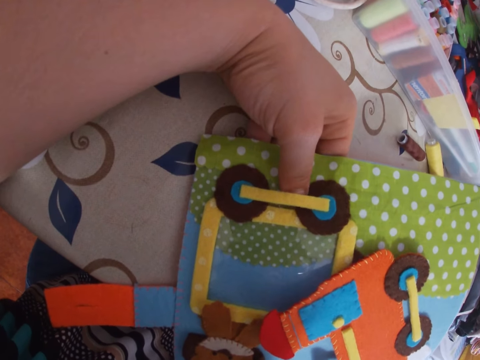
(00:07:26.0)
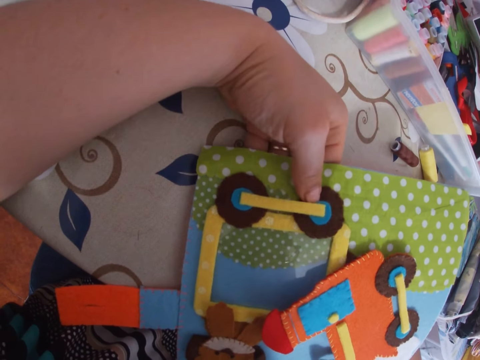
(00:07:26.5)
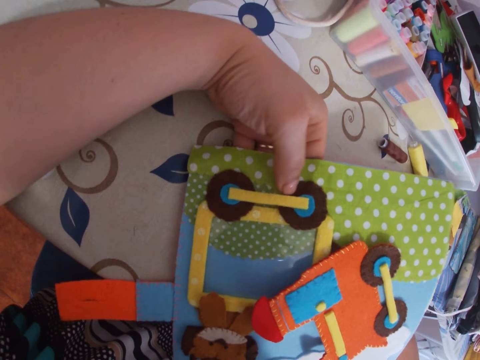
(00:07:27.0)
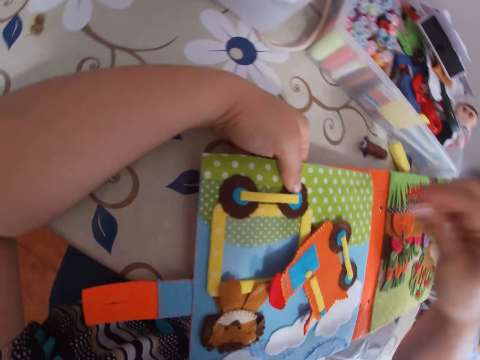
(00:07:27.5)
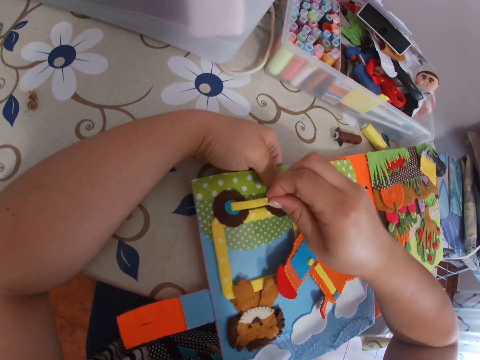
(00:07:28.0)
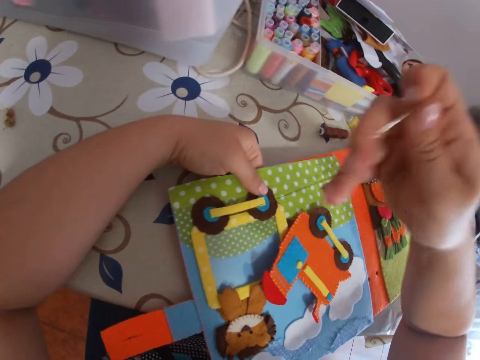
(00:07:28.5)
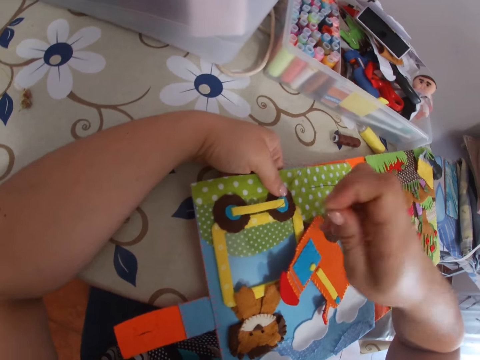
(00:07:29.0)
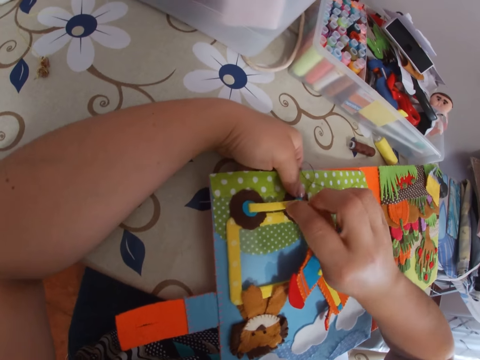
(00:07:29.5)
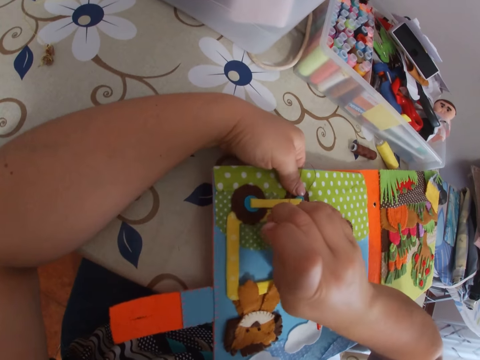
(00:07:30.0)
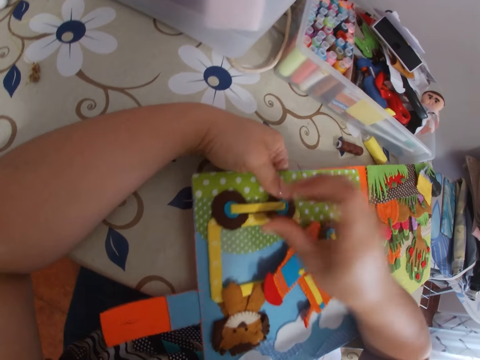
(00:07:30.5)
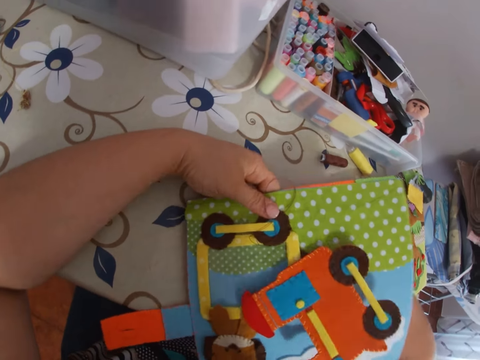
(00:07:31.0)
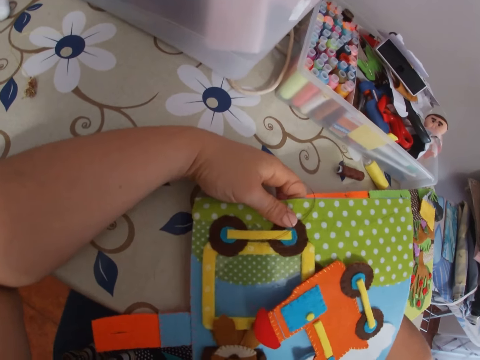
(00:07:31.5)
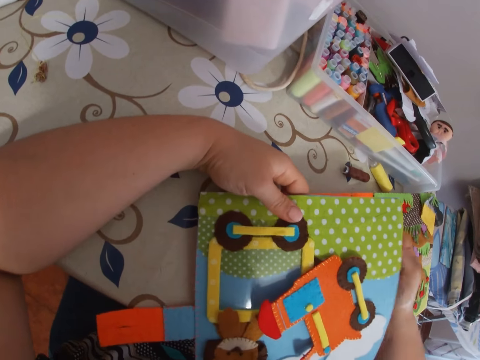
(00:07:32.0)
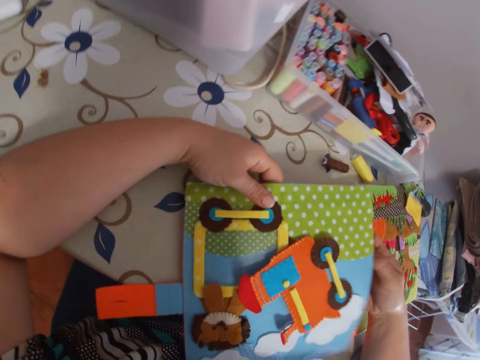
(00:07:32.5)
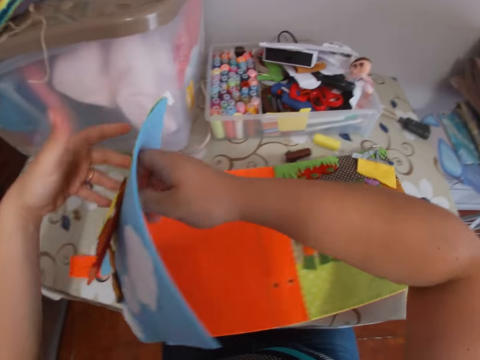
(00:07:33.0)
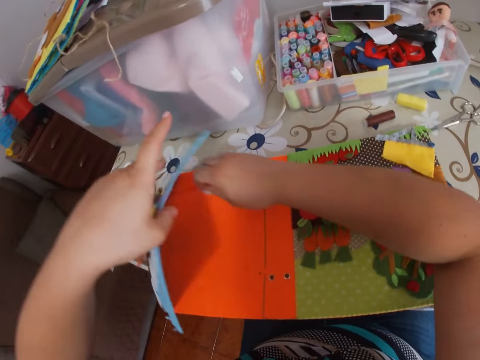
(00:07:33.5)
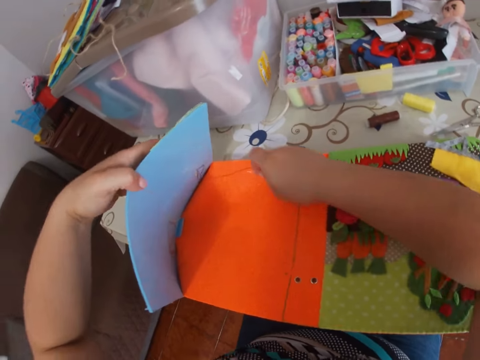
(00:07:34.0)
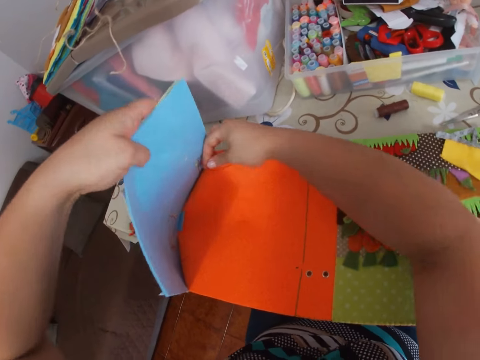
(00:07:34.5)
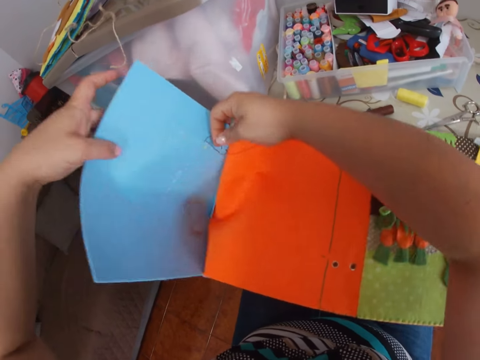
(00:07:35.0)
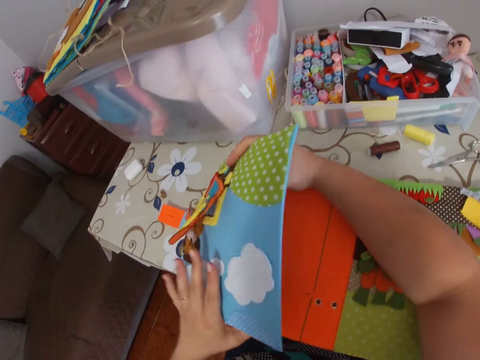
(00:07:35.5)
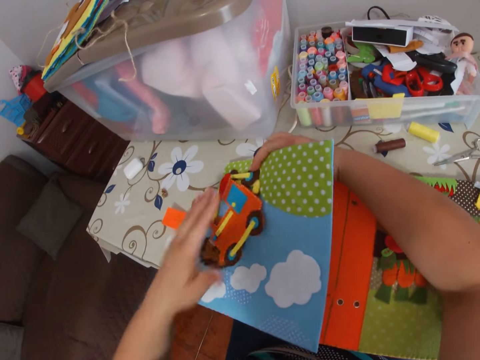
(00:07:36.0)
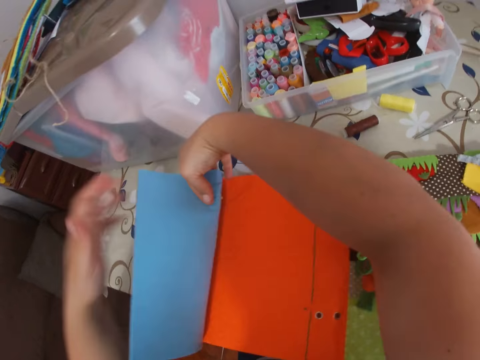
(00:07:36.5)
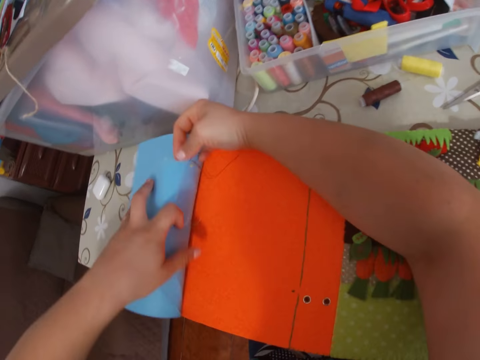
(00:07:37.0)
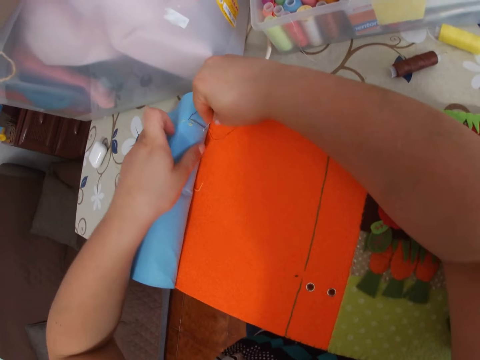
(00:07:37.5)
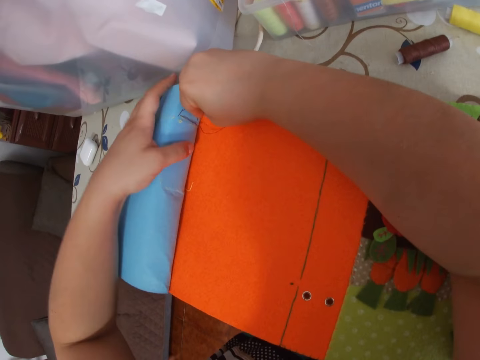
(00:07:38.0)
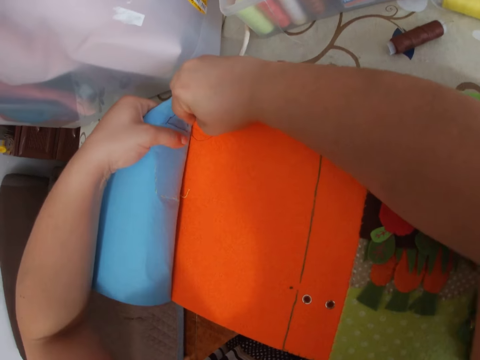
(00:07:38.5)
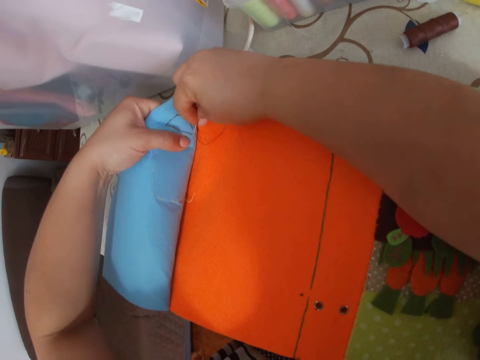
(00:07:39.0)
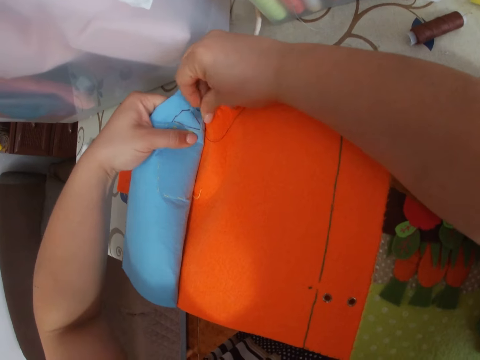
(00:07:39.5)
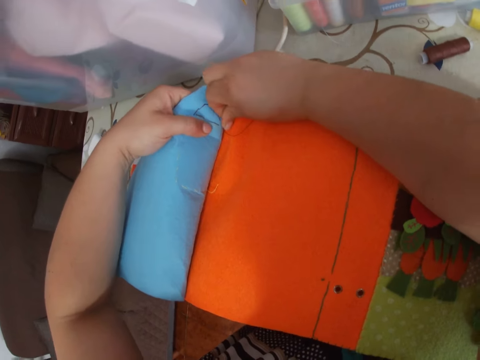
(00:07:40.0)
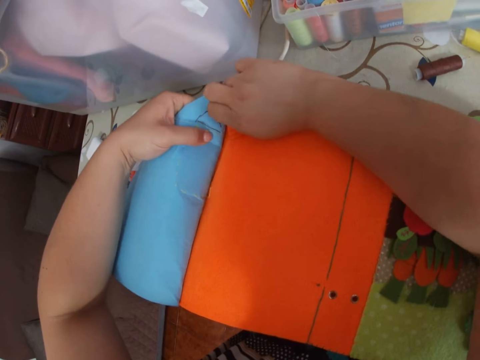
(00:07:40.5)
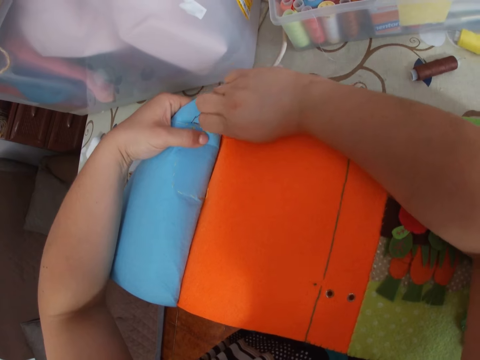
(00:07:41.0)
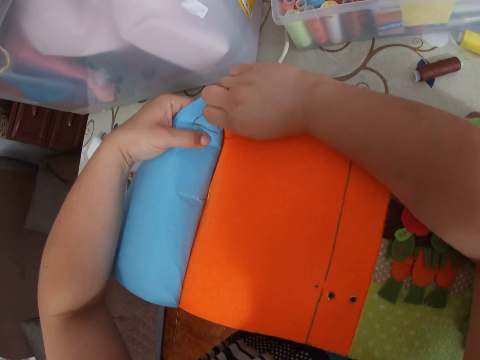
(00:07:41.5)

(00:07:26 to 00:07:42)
The camera wearer pulls the needle with thread through the paper with her right hand. She sticks the needle with thread in the paper. She sews the cardboard with the needle. She pulls the needle with thread through the paper with her right hand. She lifts up the page. She turns the cardboard. She adjusts the paper book. She folds the cardboard. She sticks the needle with thread in the paper. She sews the cardboard with the needle.

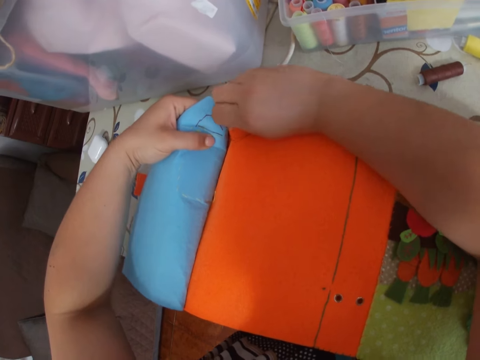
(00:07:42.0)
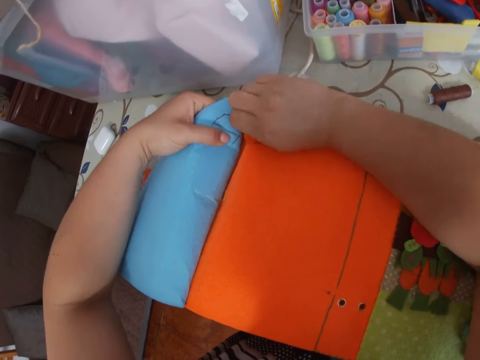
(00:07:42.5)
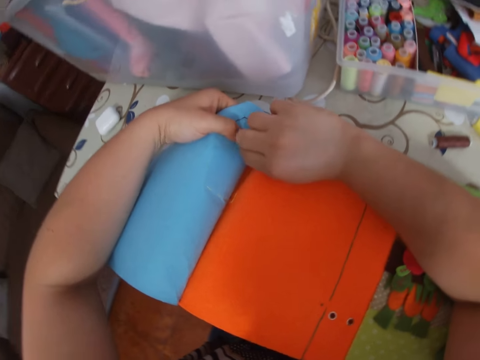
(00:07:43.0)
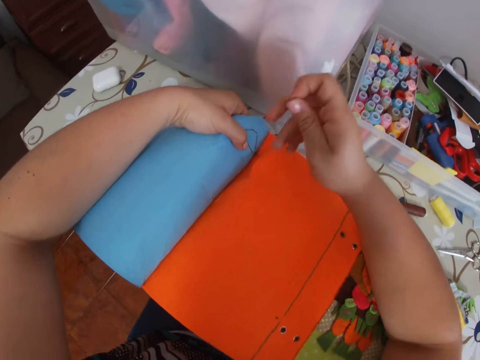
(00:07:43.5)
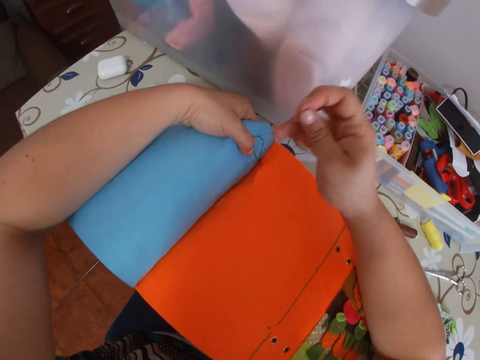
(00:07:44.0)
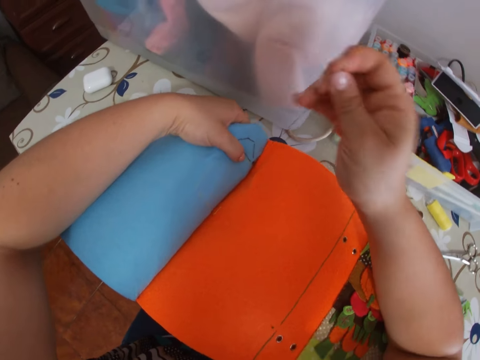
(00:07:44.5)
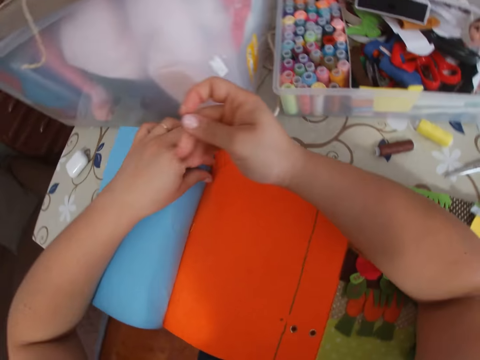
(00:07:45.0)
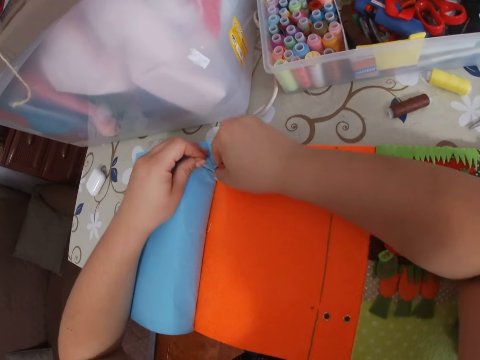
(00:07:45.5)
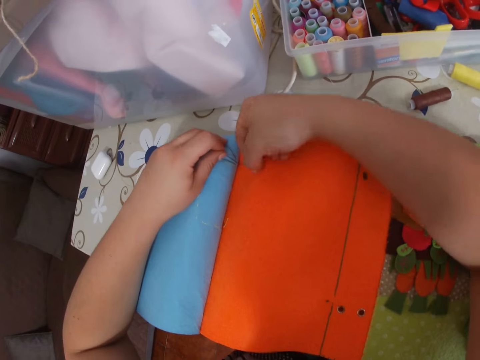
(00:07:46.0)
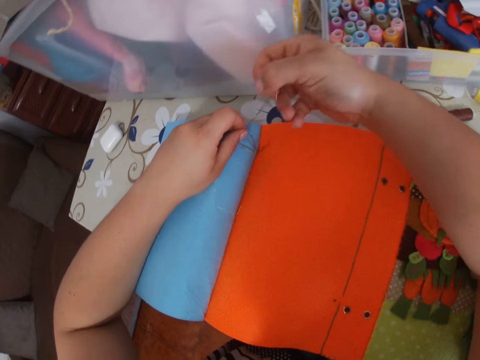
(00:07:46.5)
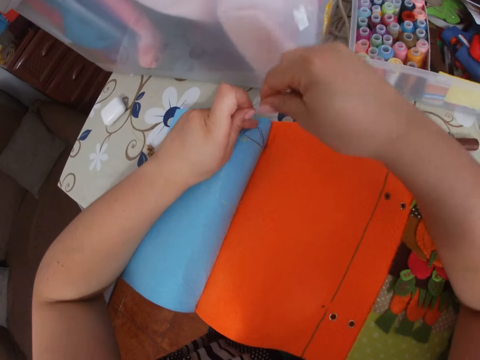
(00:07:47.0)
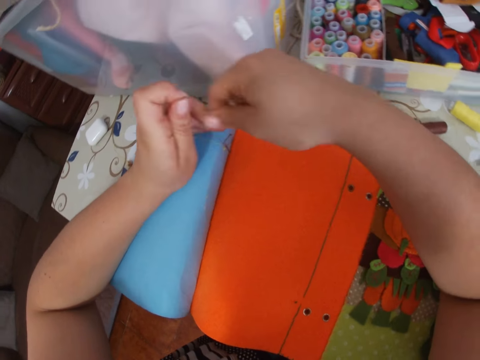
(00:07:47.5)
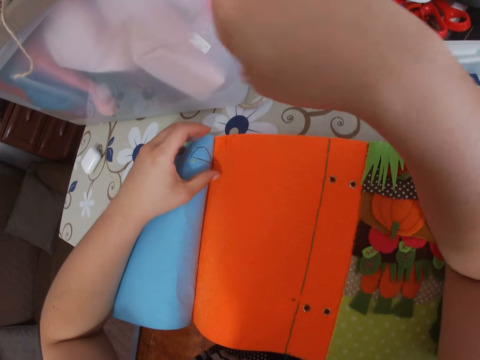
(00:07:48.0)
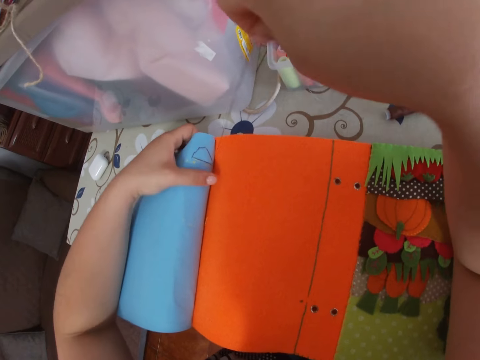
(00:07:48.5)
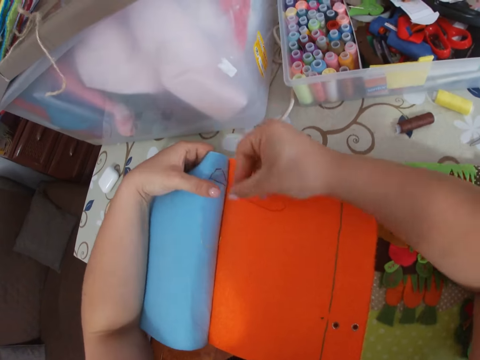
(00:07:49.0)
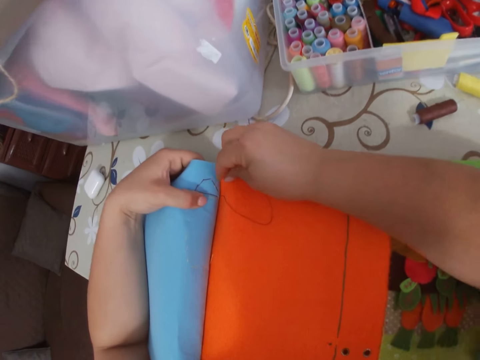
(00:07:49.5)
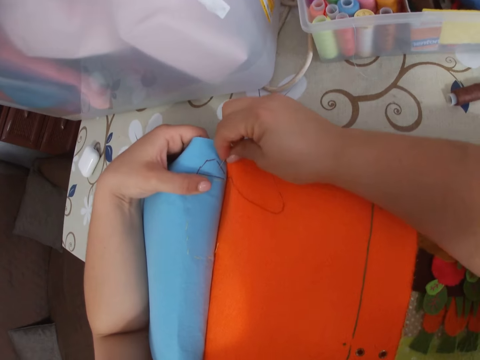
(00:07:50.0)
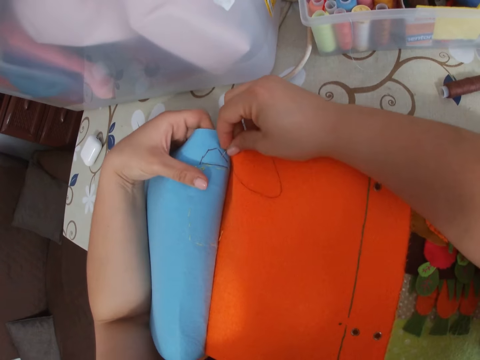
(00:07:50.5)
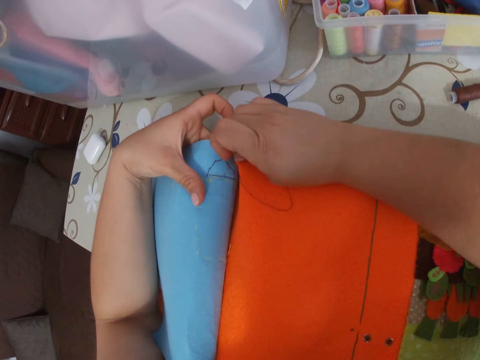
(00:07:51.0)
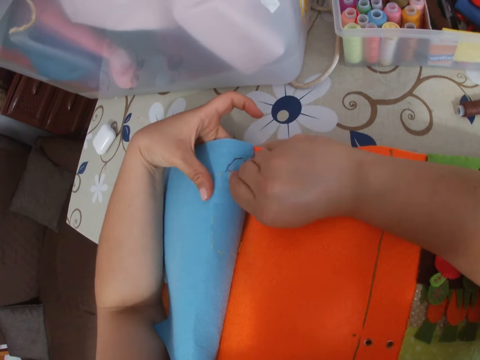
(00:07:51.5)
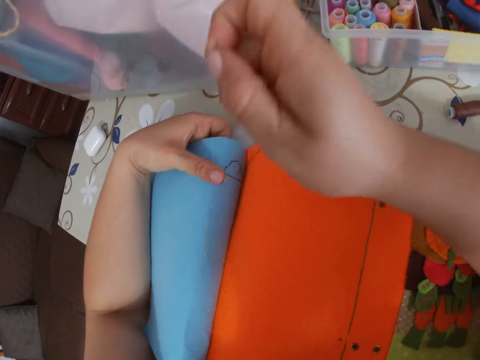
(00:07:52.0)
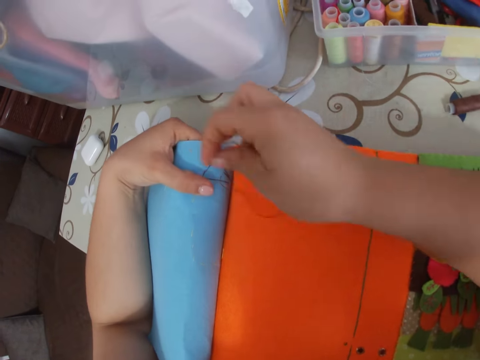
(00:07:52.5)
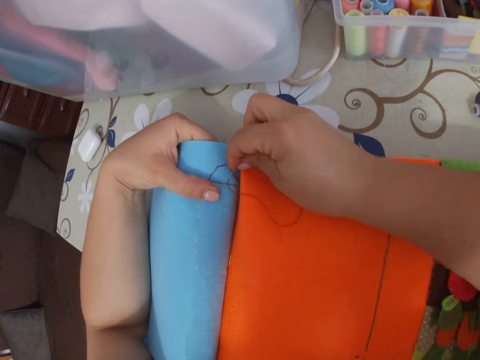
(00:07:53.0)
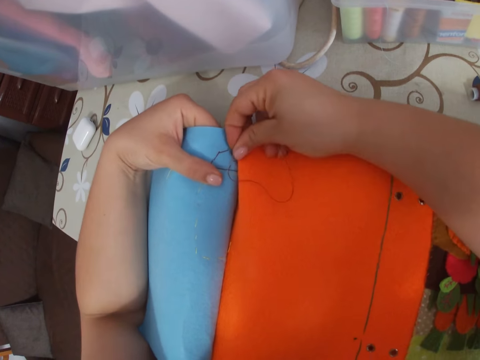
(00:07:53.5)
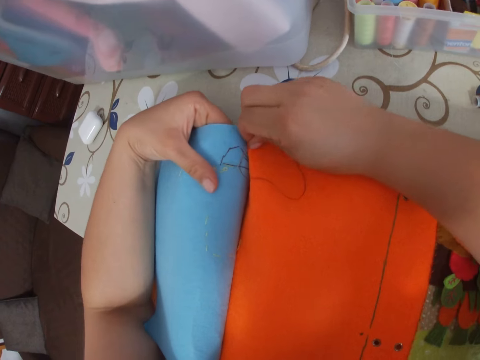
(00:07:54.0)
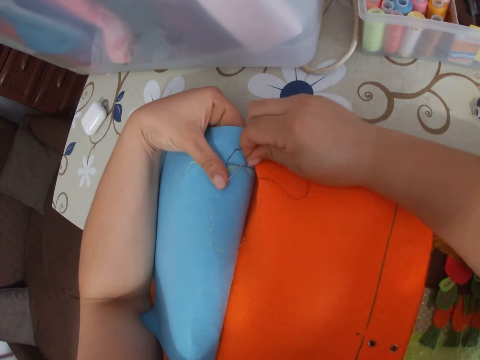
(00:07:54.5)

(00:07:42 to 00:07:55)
The camera wearer pulls the needle with thread through the paper with her right hand. She passes the needle under a thread. She adjusts the thread. She sticks the needle with thread in the paper. She pulls the needle with thread through the paper with her right hand. She sticks the needle with thread in the paper.
